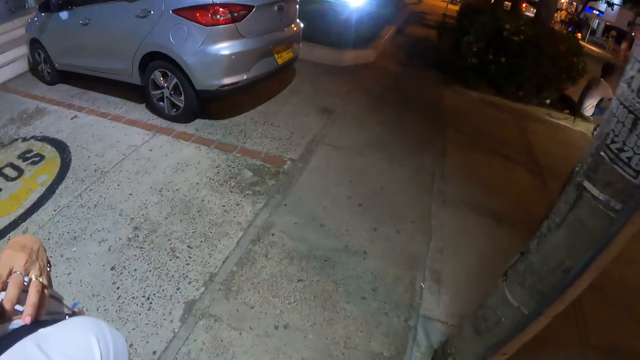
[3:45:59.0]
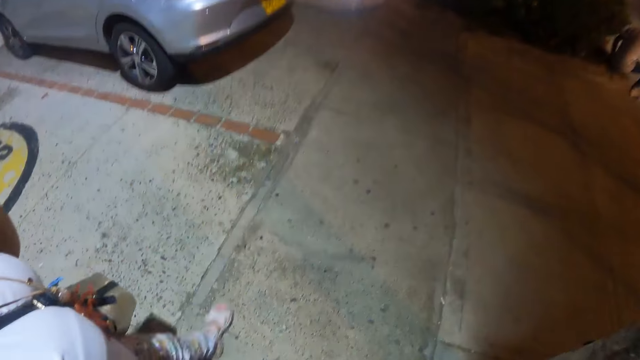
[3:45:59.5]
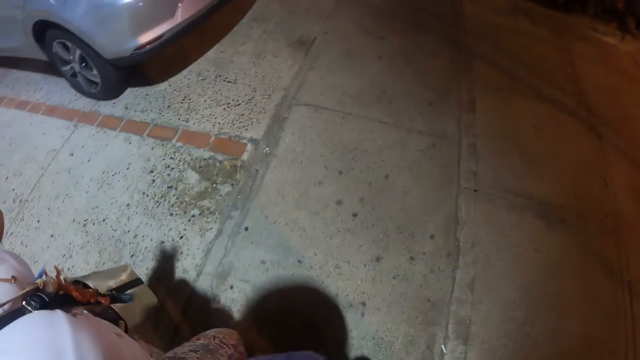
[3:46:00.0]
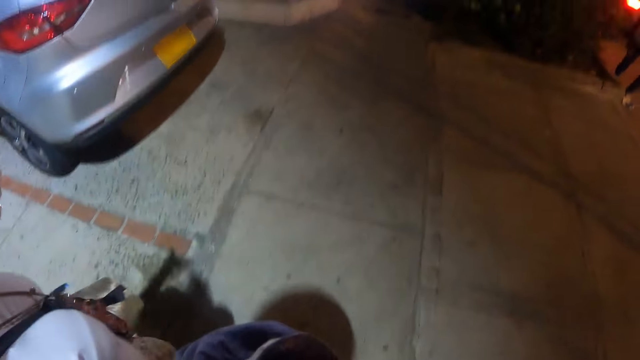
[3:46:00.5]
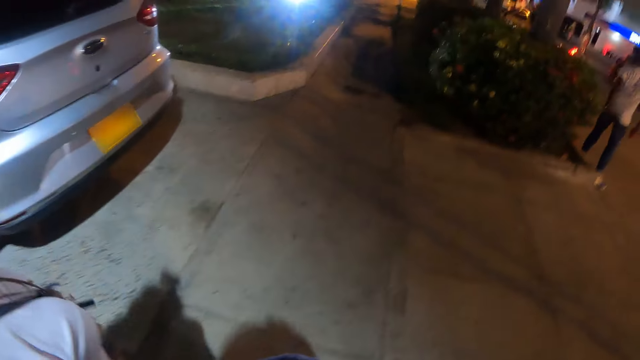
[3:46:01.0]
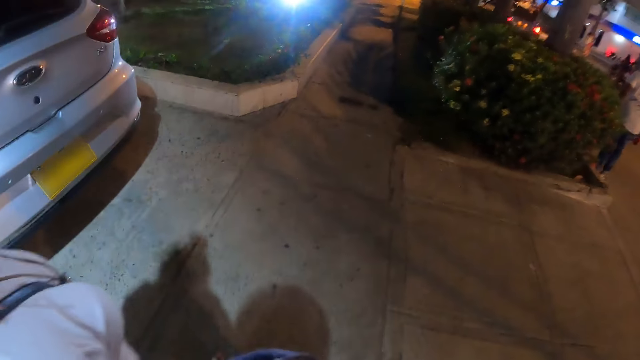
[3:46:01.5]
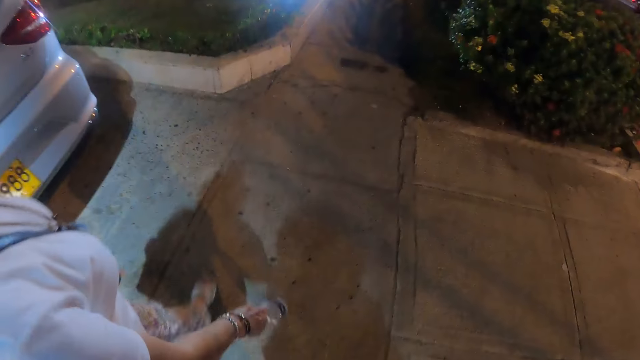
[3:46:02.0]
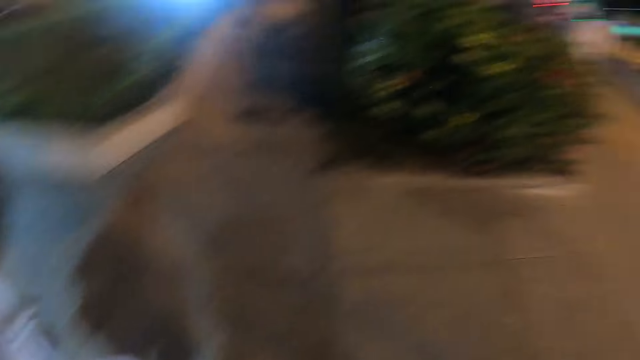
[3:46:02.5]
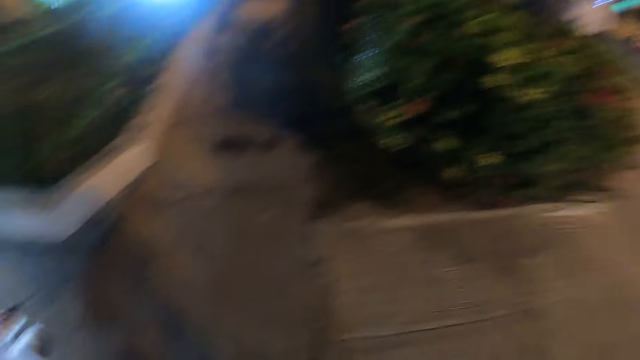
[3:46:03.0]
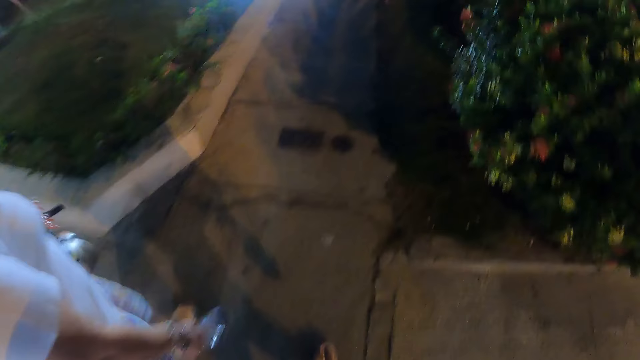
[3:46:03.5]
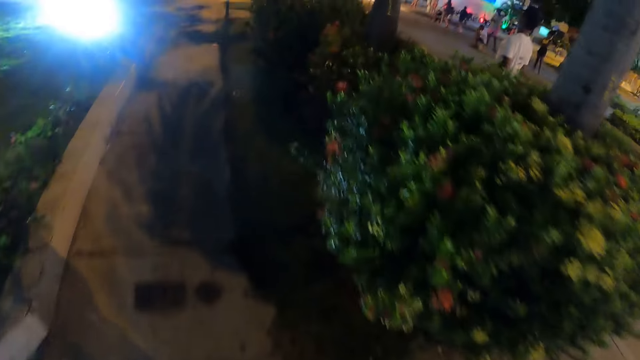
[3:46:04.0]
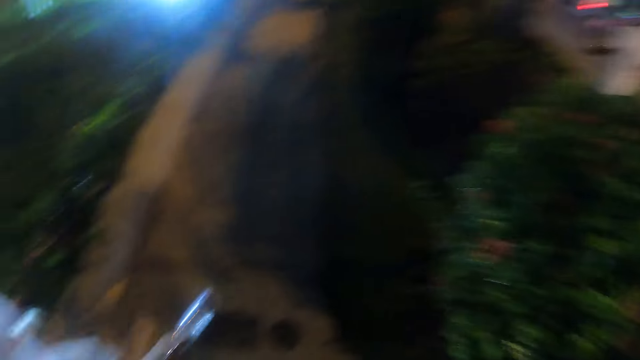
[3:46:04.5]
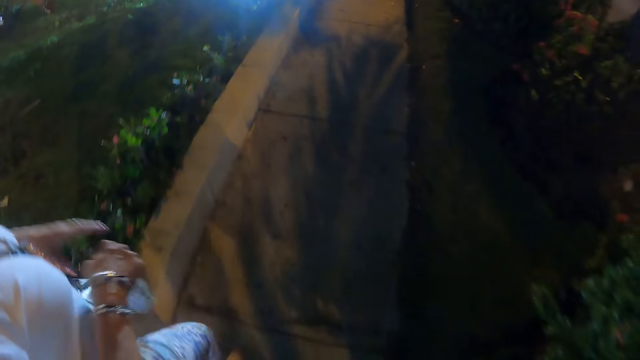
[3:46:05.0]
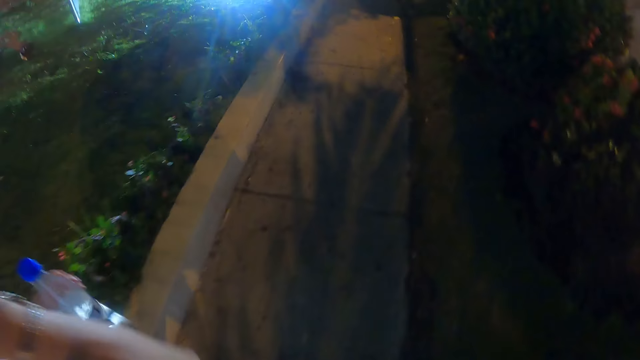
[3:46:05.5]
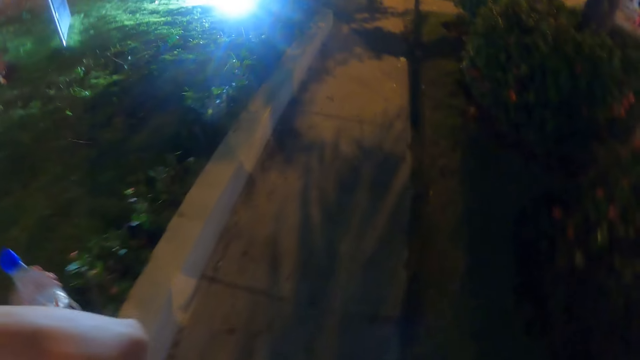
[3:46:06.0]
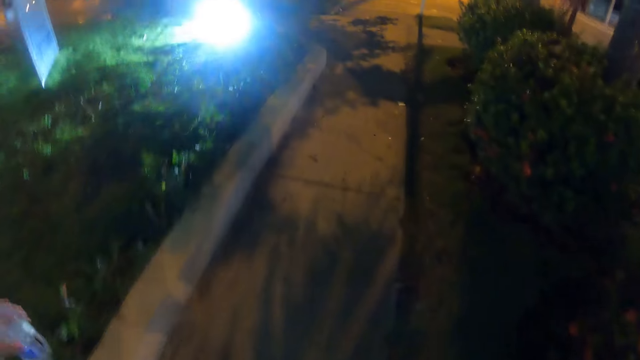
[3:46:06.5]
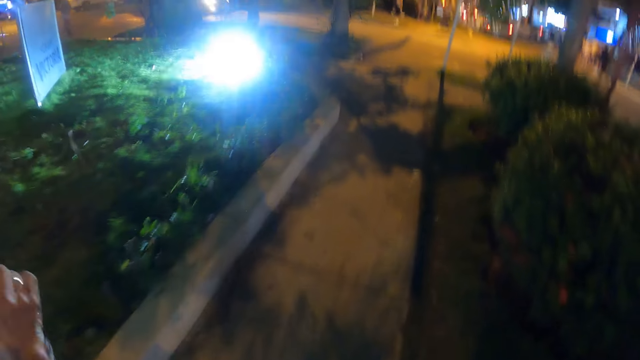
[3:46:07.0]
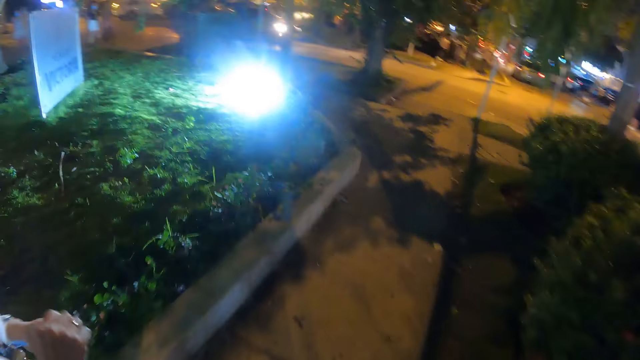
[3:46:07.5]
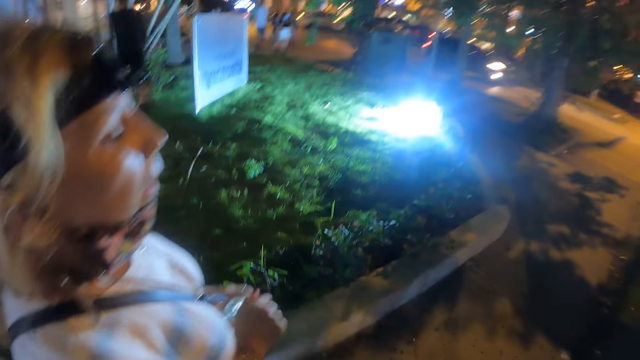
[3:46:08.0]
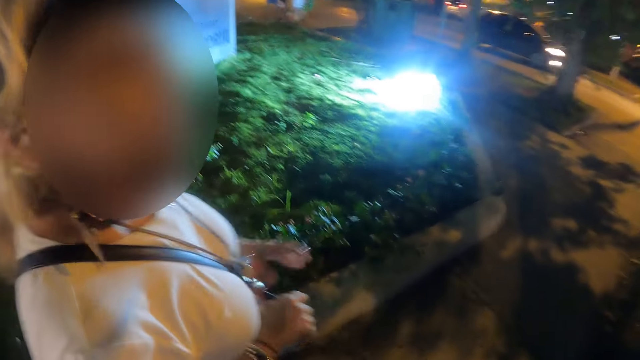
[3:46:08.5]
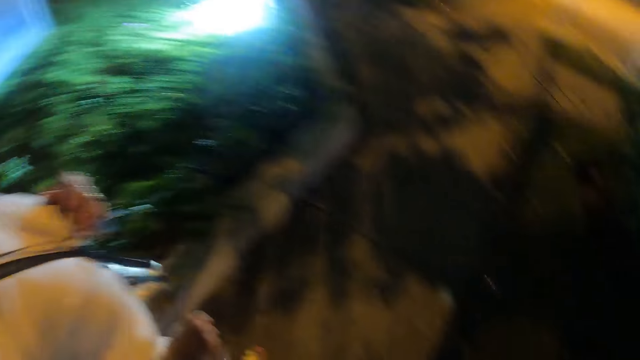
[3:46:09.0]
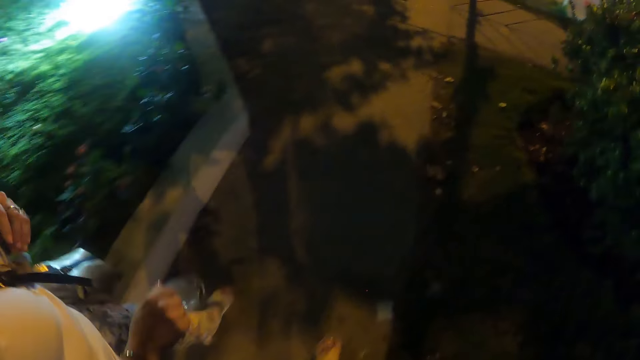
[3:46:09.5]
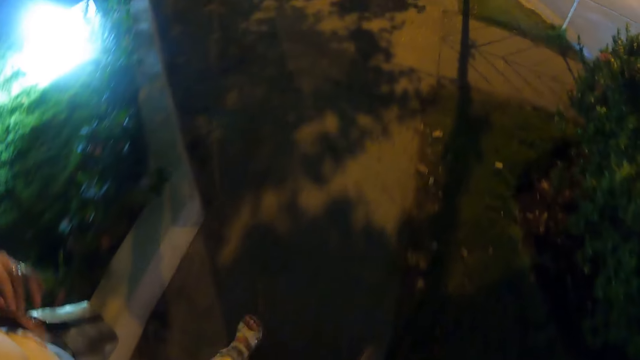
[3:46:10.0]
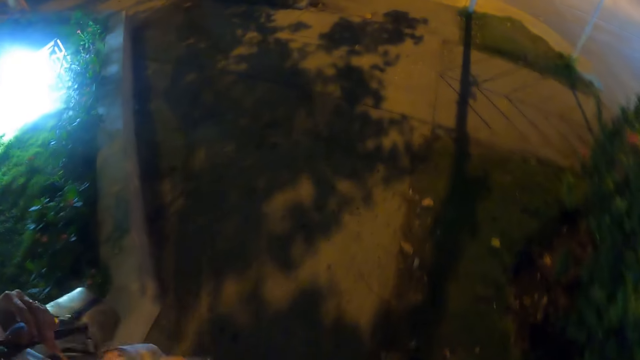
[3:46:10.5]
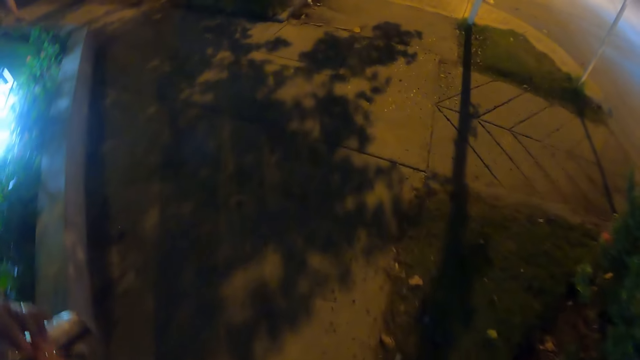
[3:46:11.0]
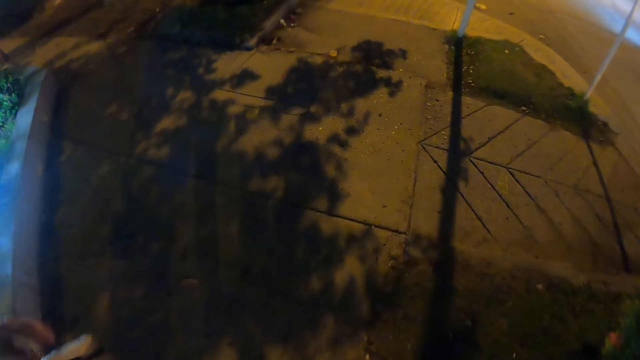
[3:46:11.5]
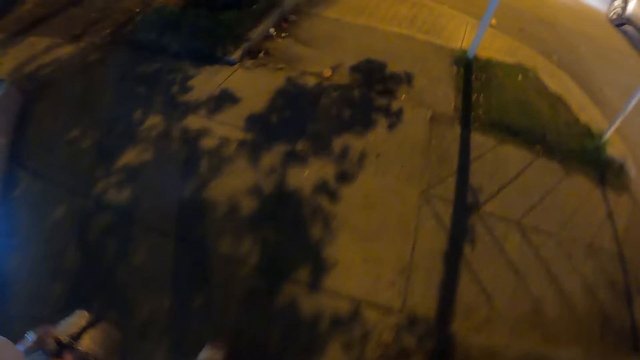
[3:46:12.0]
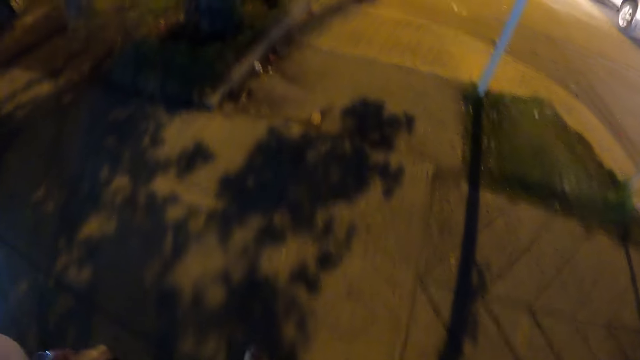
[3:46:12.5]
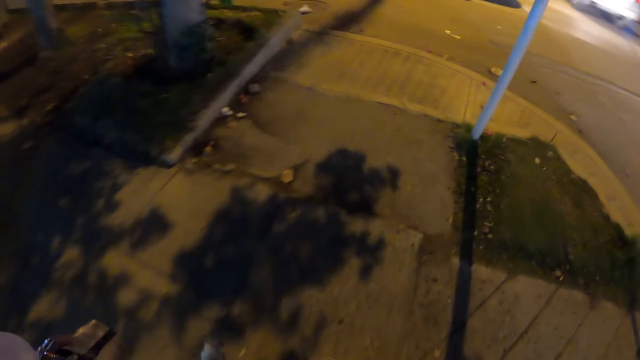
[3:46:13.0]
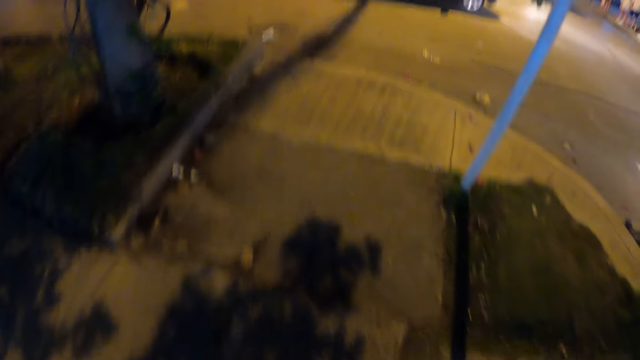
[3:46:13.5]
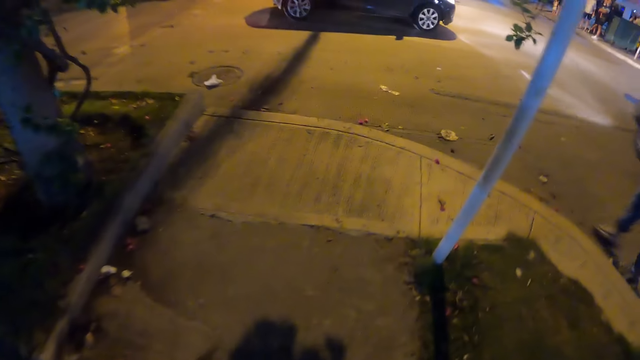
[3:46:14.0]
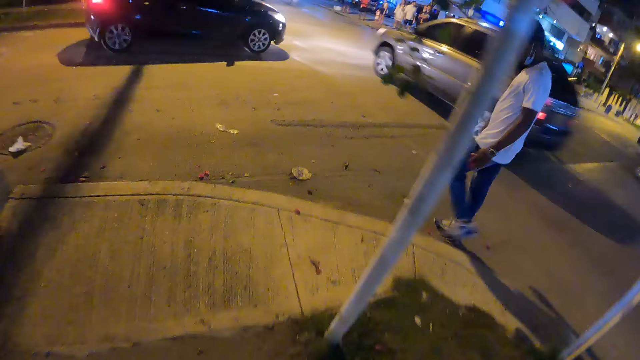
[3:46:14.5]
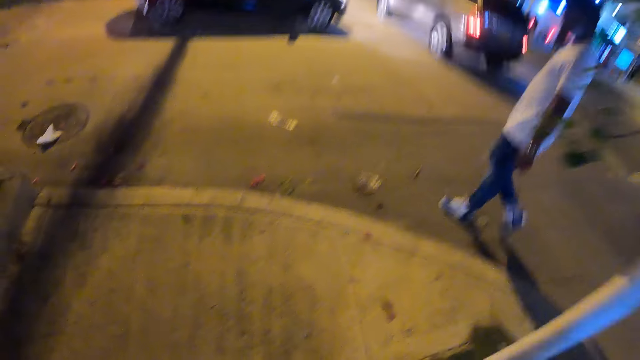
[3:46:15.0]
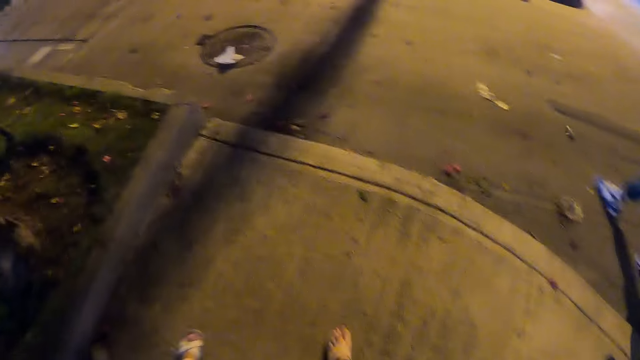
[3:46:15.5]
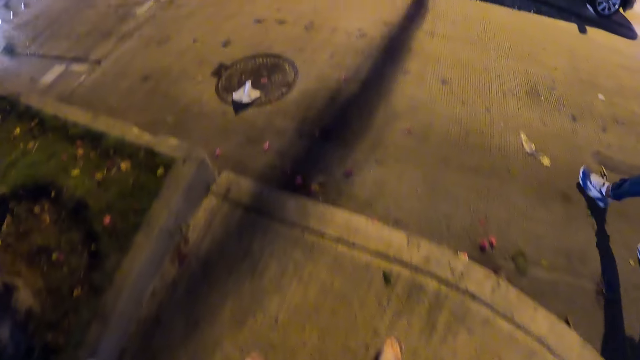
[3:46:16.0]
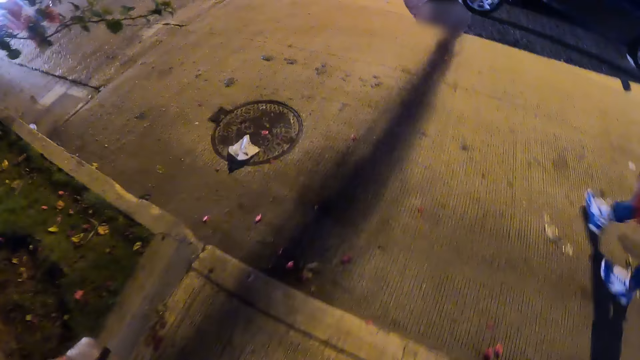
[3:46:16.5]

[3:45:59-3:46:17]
A woman places the bottle in her left hand. The woman reaches for her face. The camera wearer walks on the pavement with the woman. The woman holds the bottle with both her hands. The woman passes the bottle to the right hand. The camera wearer interacts with the woman and walks on the pavement with the woman. They walk on the pavement with the woman again.

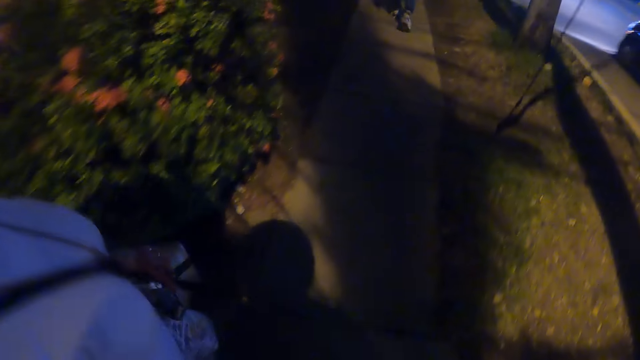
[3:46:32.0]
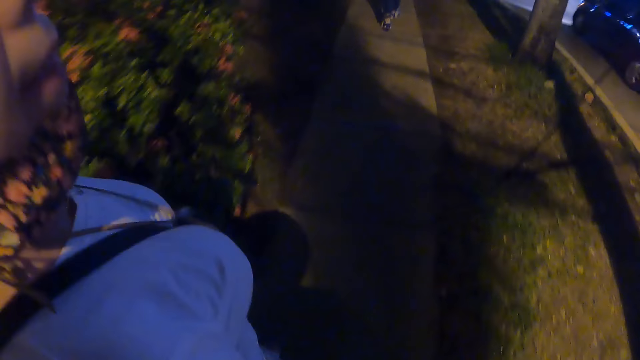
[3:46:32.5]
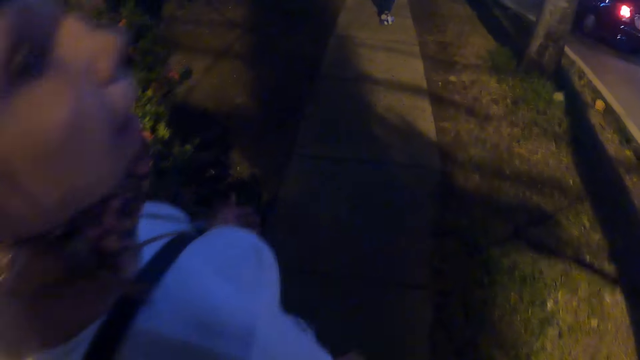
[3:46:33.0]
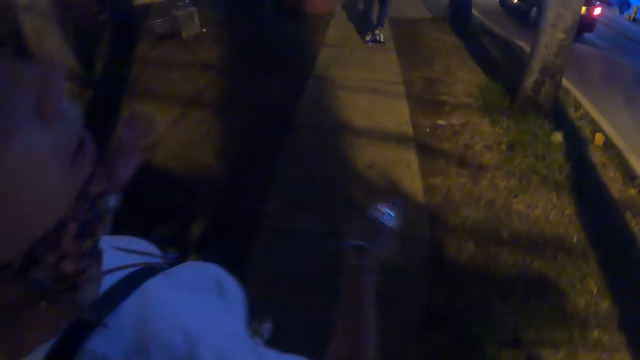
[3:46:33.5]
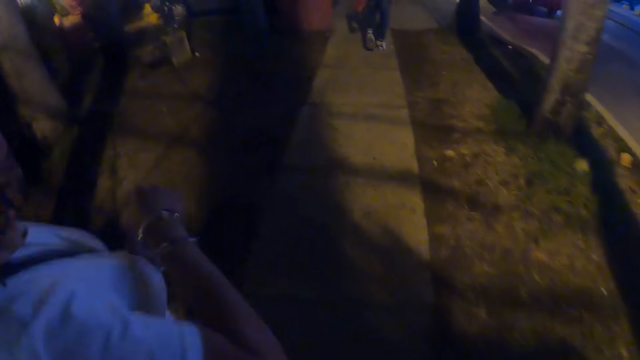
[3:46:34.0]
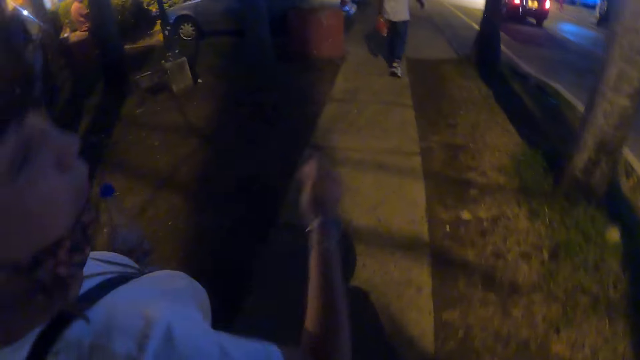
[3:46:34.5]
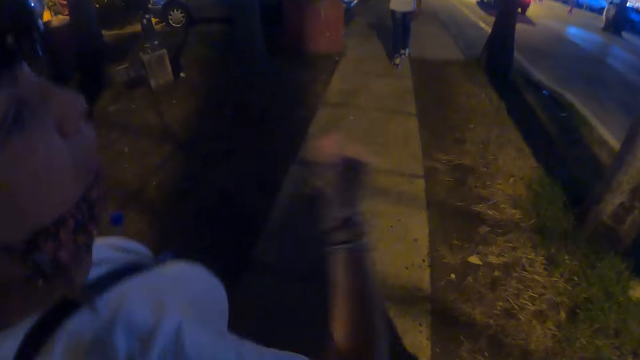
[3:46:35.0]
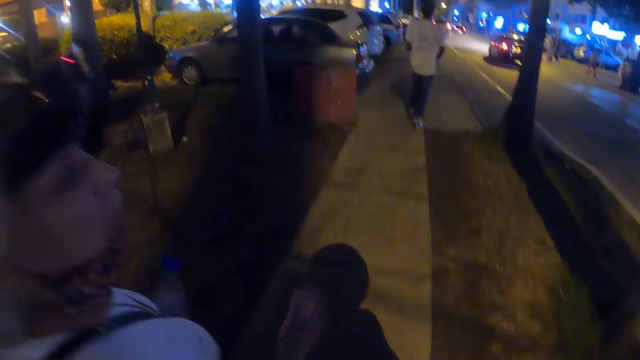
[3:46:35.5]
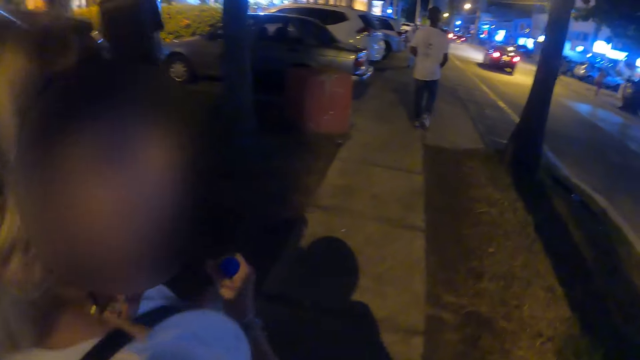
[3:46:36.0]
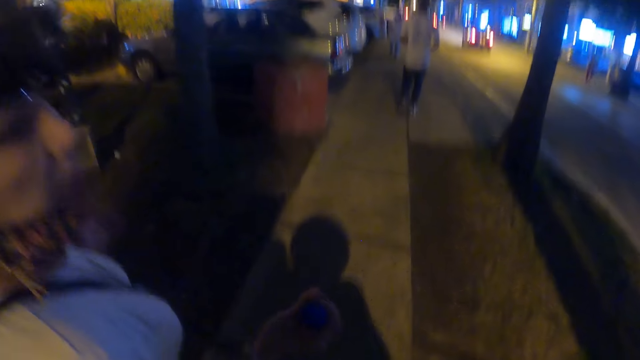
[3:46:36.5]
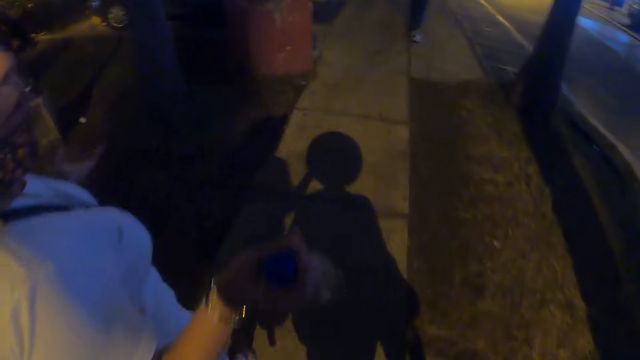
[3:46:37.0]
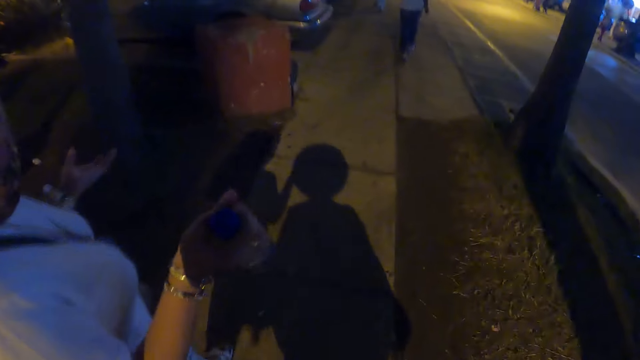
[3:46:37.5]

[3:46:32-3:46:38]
The camera wearer interacts with a woman. The woman places the bottle in her left hand. The camera wearer interacts with the woman and walks on the pavement with the woman. The woman moves the hand. The woman places the bottle in her right hand. The camera wearer interacts with the woman and walks on the pavement with the woman. The woman walks on the roadside.
